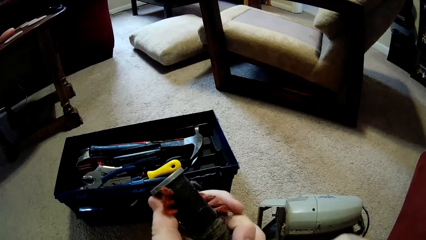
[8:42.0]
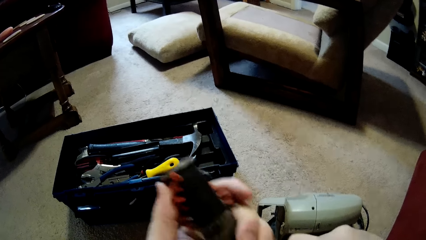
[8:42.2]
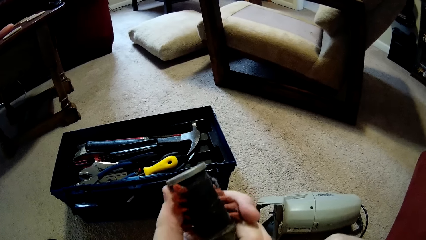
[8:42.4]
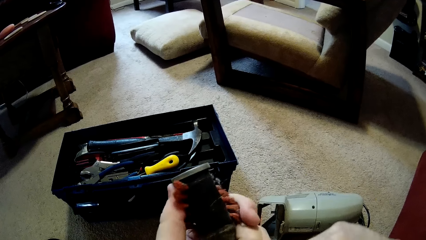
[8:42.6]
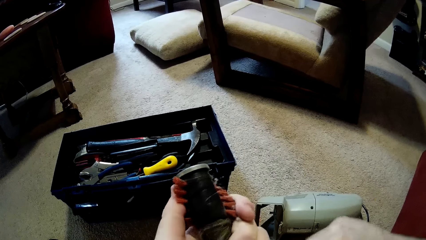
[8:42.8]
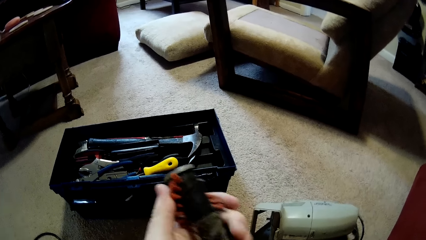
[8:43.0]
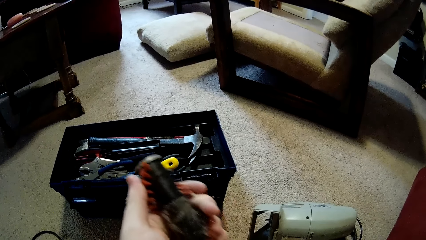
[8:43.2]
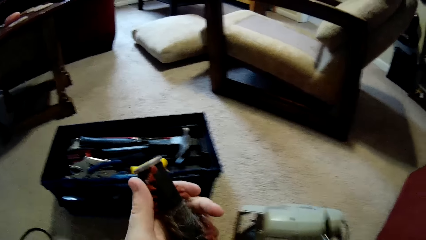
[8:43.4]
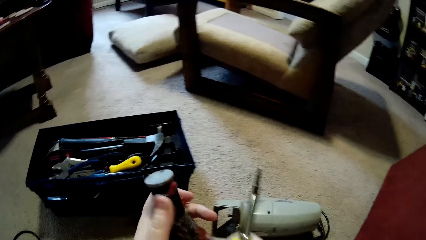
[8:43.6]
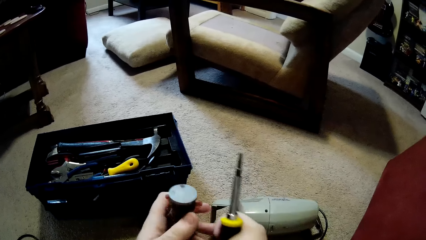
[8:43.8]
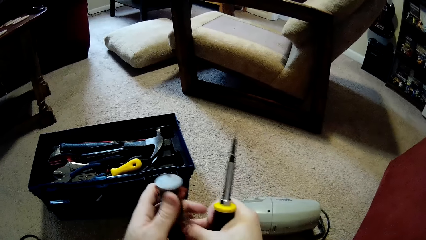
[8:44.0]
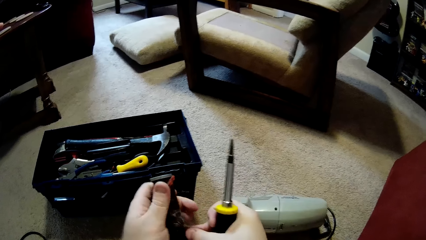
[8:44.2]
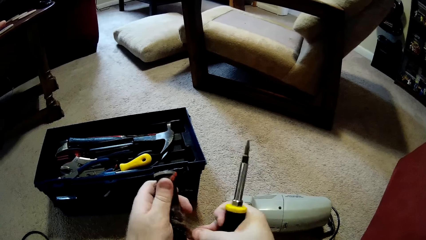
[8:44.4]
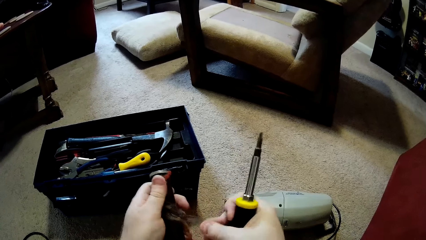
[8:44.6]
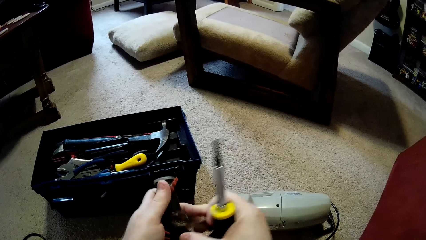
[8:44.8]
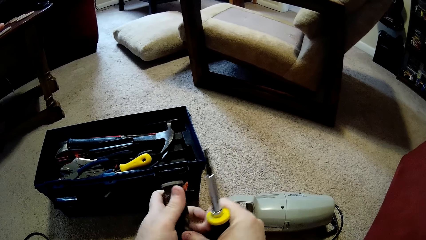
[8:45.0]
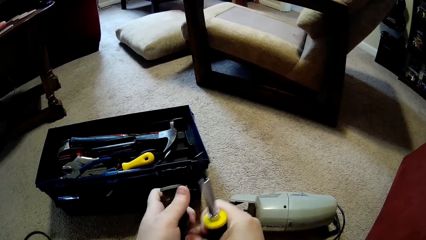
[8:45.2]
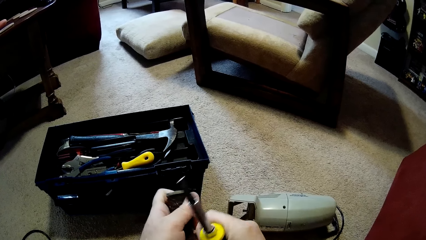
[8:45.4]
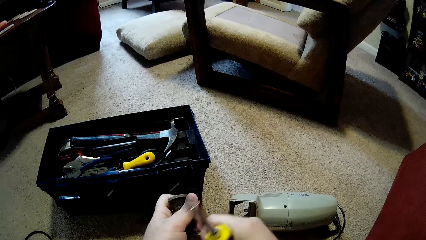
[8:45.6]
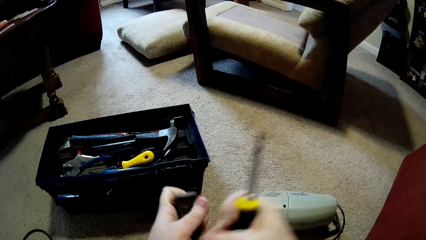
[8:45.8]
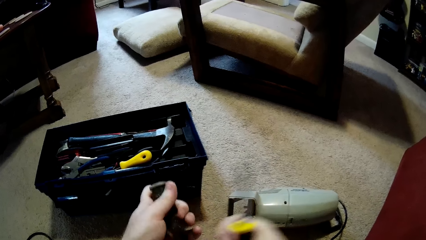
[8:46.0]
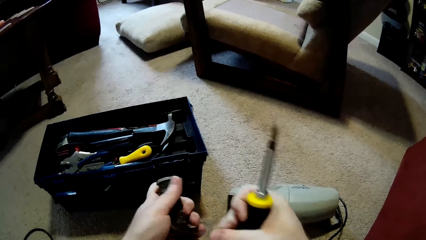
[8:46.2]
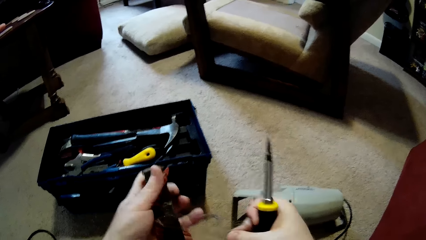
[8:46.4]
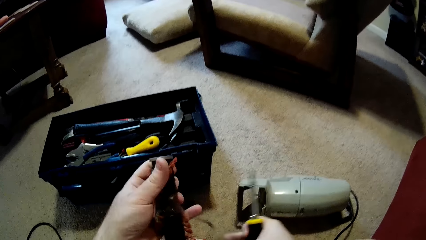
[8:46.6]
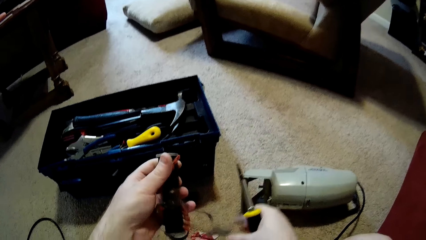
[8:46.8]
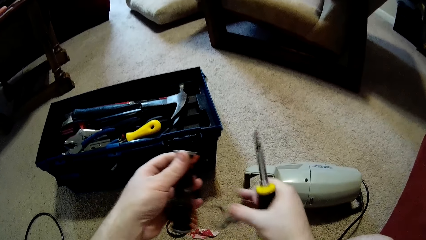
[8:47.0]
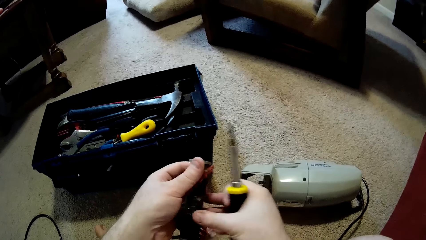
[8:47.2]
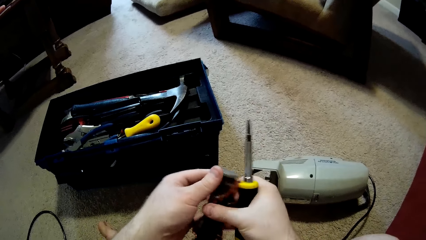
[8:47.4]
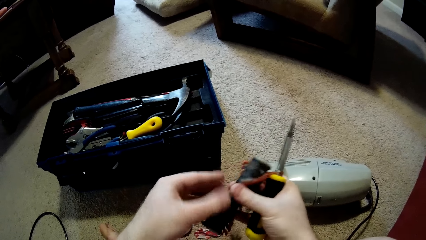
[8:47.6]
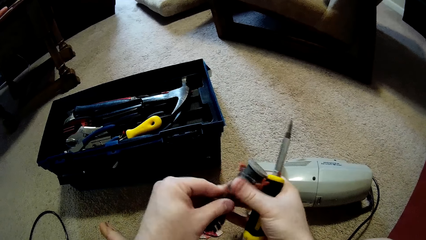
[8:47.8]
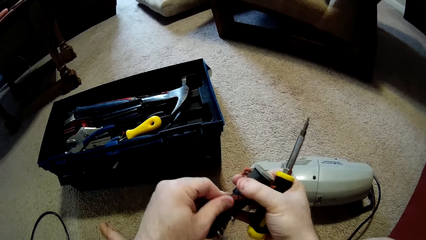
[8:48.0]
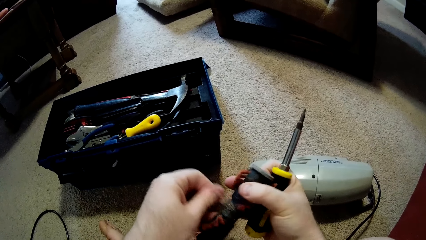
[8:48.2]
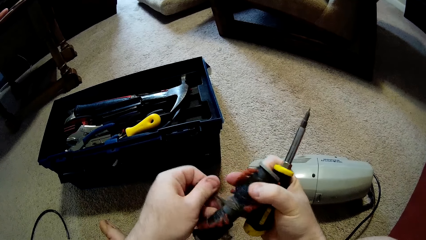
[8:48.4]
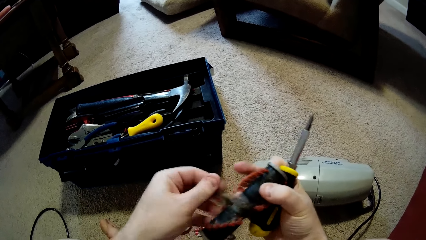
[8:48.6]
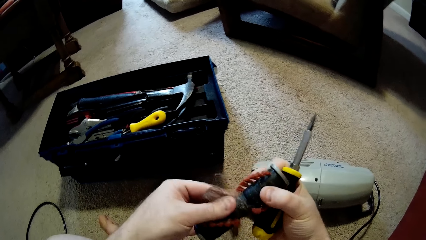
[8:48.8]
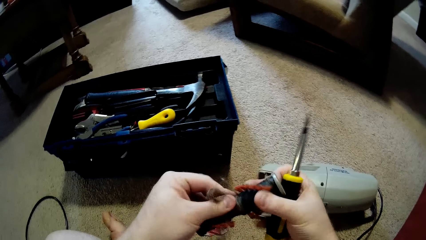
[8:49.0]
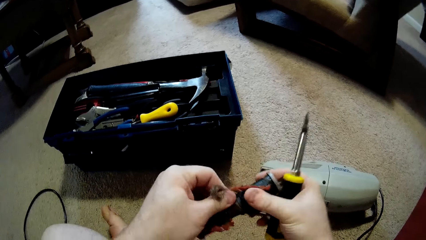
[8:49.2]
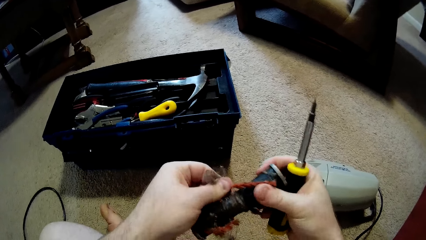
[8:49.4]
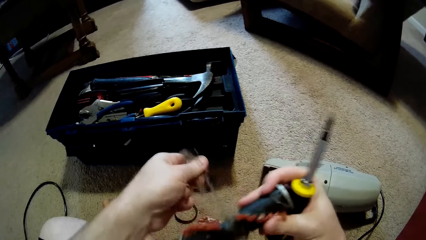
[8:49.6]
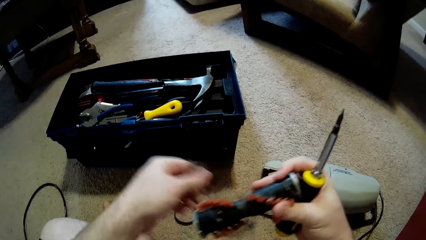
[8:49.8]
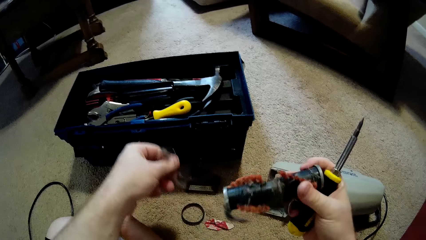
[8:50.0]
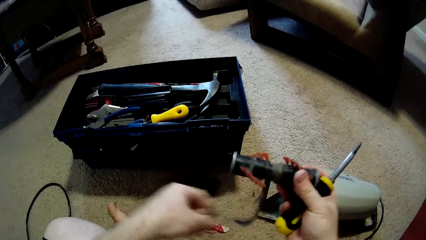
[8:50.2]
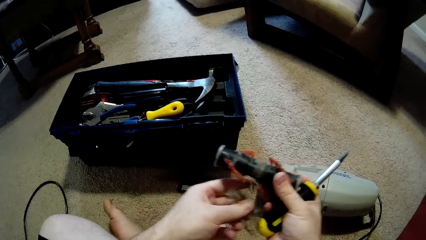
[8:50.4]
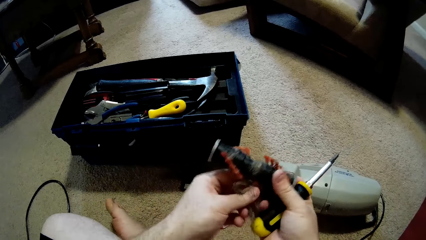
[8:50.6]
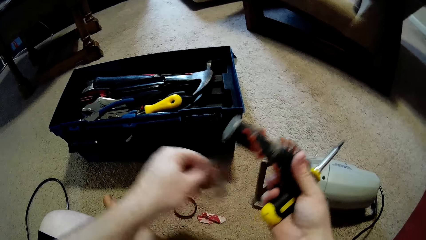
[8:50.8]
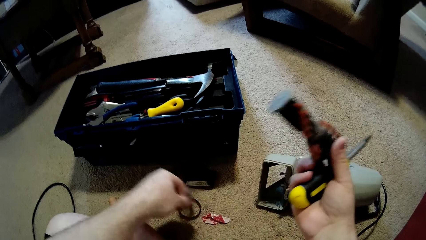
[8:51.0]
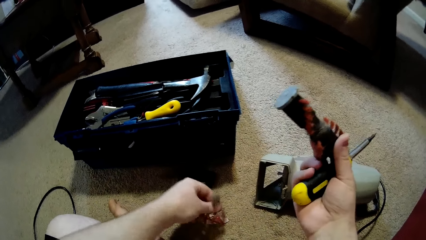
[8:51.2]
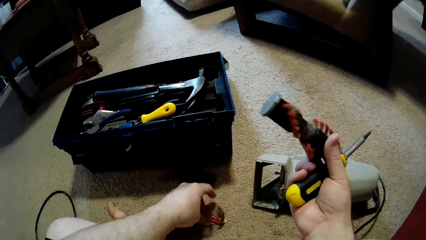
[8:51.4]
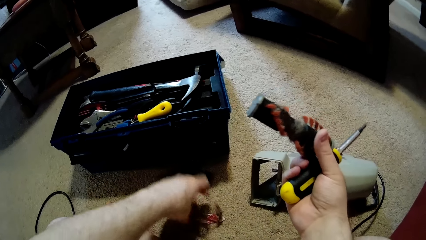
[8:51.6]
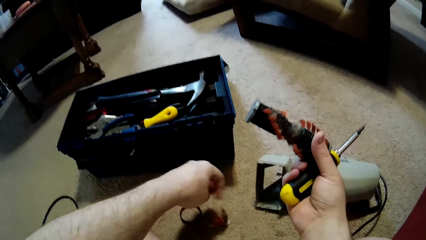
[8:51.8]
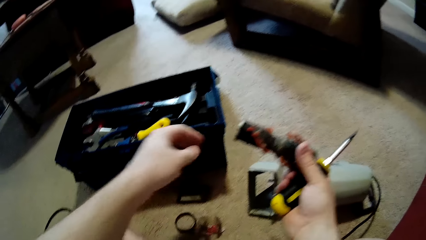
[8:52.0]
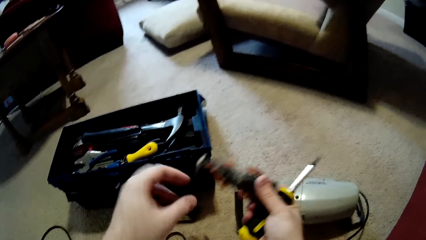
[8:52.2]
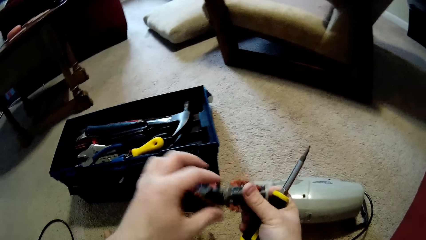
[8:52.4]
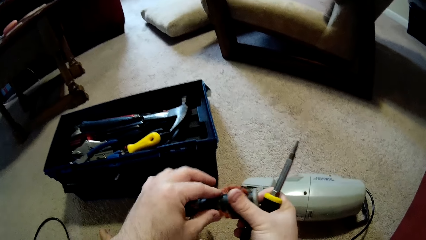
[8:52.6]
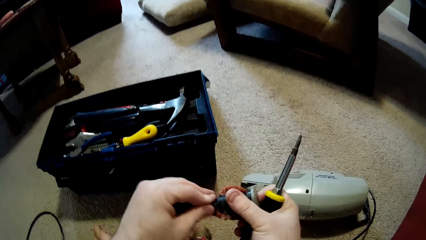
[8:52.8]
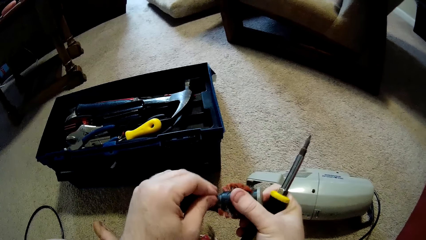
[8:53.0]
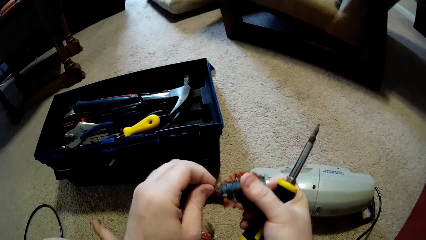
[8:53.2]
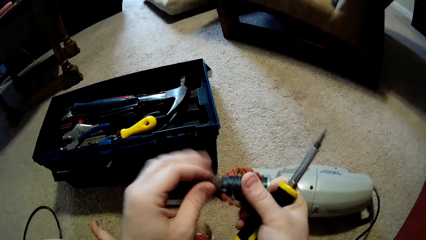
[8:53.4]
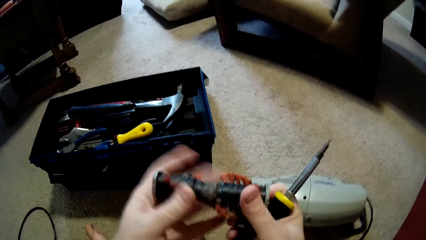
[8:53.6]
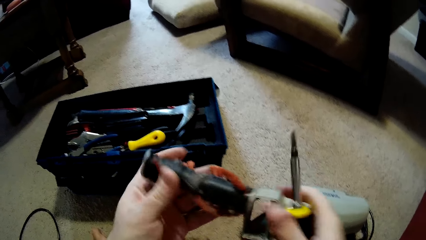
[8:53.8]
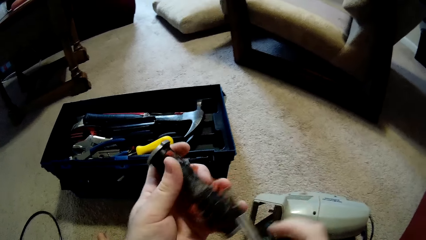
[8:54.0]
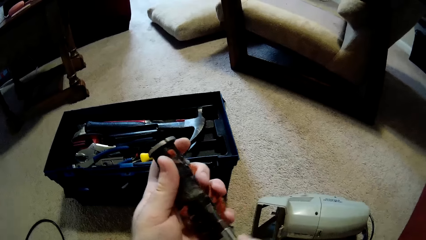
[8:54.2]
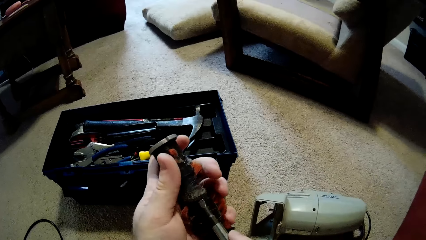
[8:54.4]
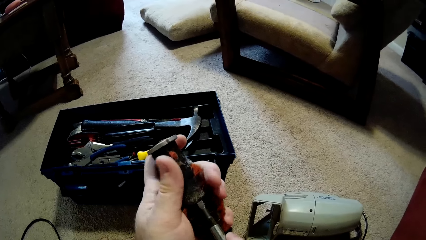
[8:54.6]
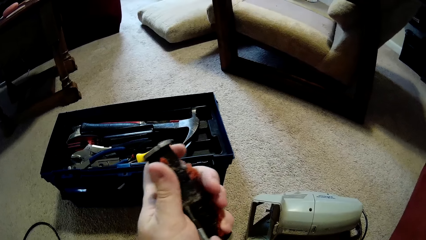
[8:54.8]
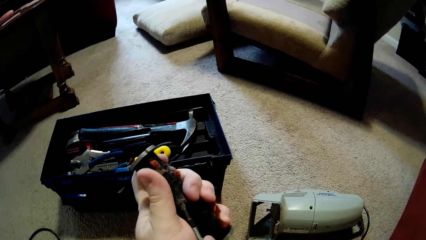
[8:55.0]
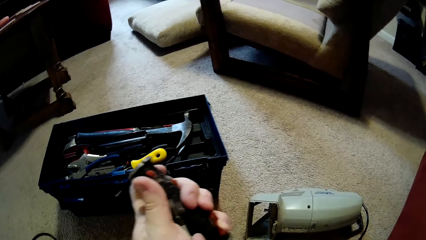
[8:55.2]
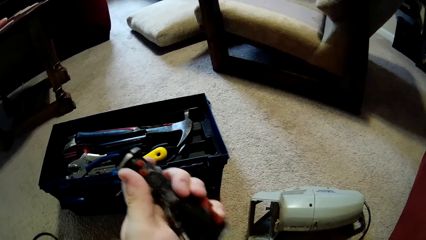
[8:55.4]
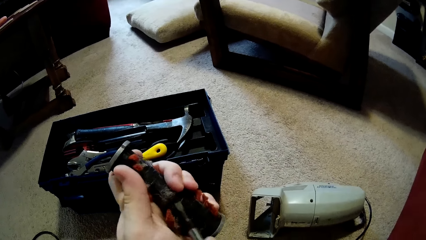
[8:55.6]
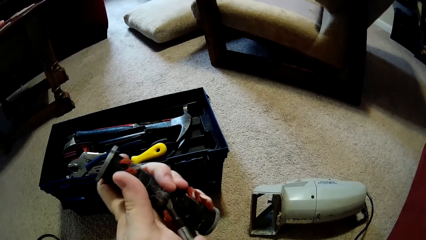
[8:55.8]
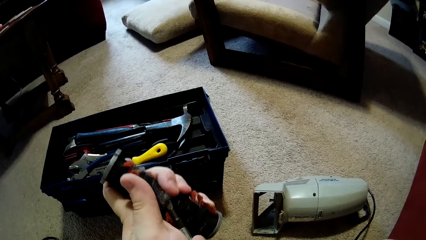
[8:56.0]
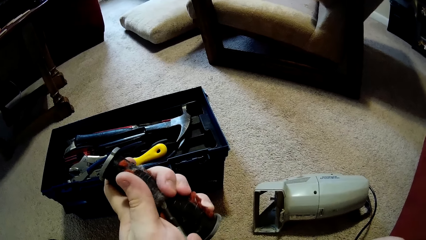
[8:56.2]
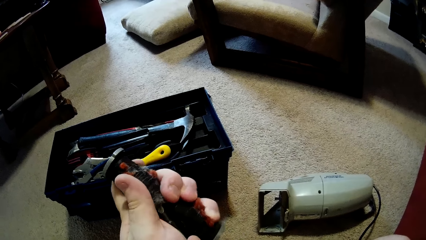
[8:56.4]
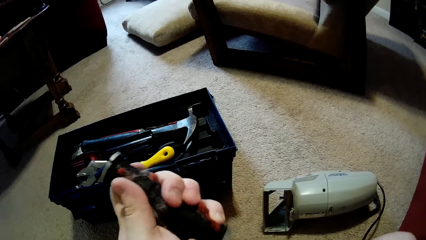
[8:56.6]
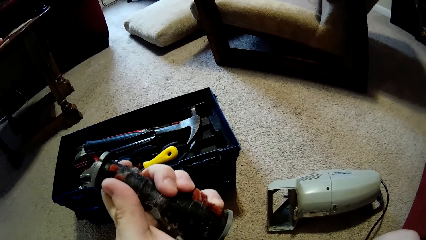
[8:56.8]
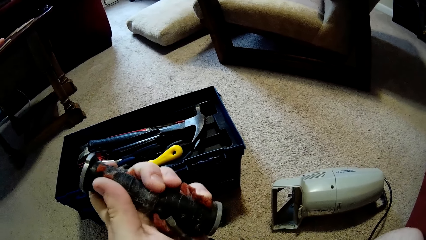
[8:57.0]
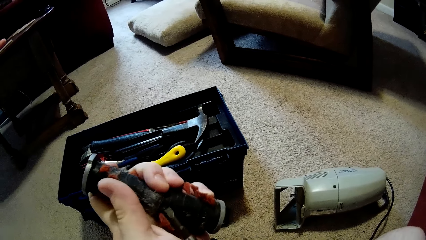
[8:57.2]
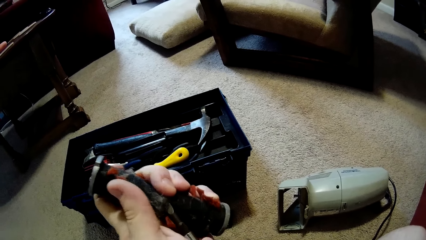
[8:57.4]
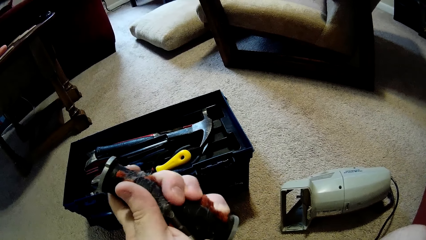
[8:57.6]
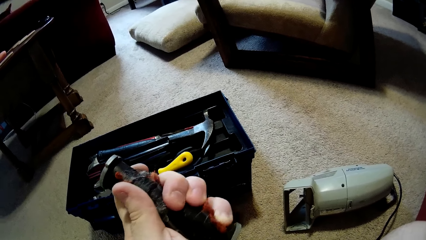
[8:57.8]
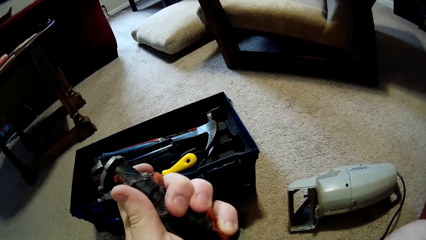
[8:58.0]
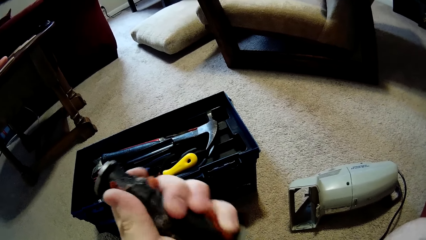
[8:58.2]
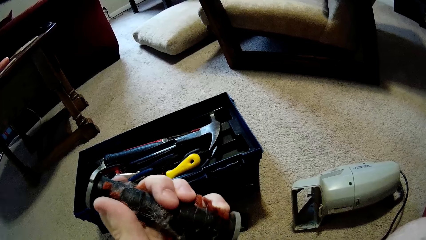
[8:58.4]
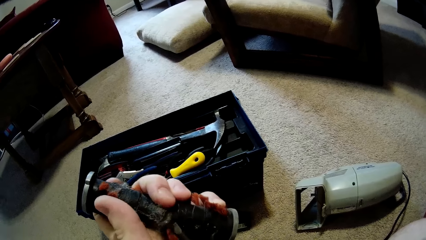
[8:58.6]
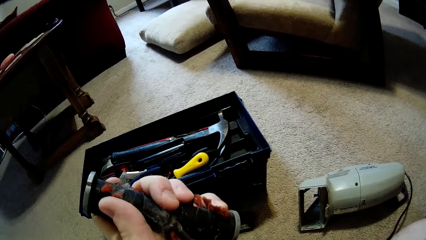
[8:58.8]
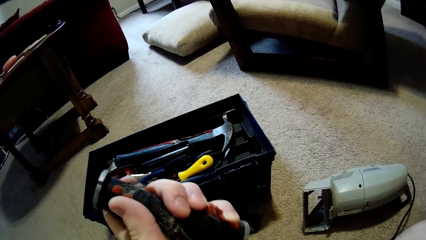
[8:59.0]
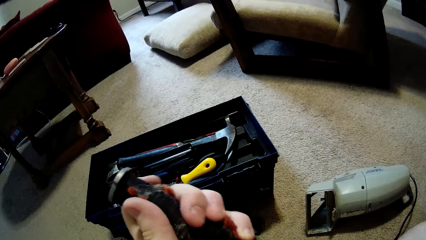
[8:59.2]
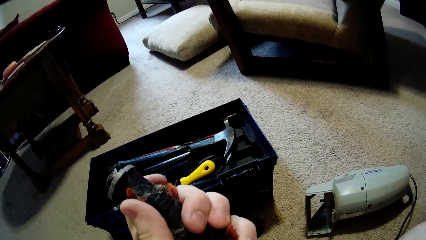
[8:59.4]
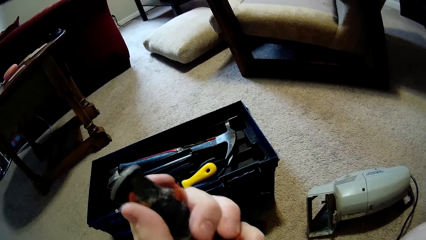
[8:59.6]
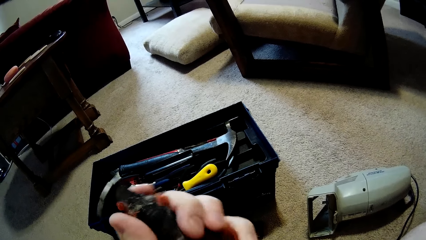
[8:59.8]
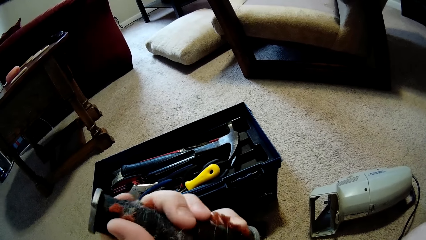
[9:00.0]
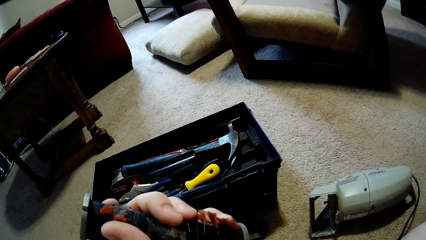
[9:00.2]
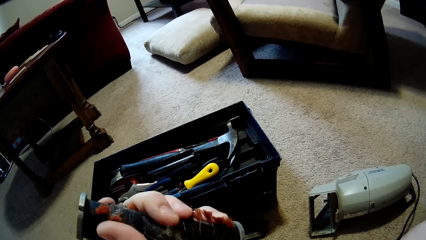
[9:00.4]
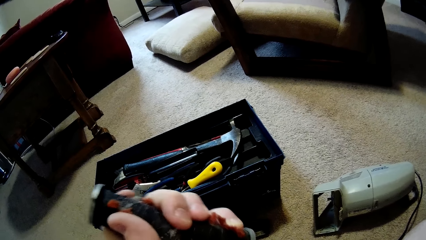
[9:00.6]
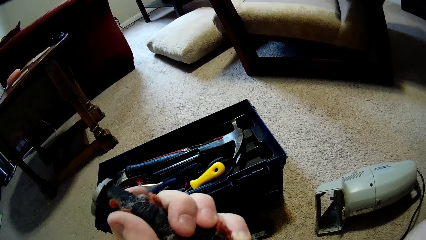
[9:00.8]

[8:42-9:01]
The camera wearer takes off the strings of the machine. They scrape off the dirt using the screwdriver.
